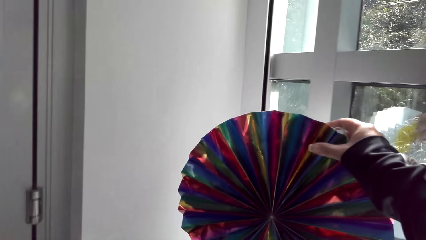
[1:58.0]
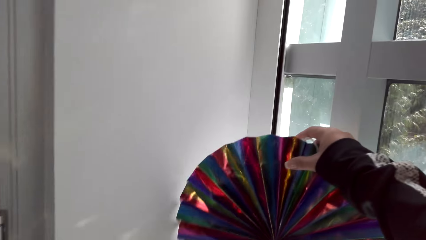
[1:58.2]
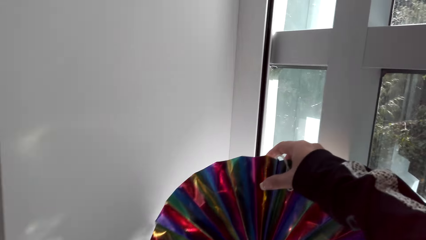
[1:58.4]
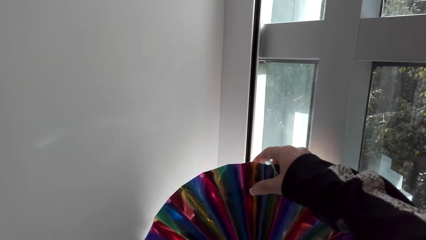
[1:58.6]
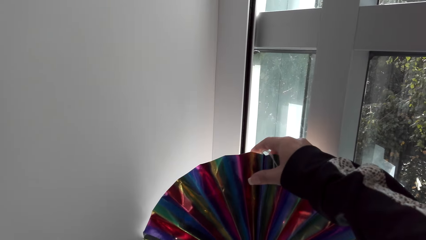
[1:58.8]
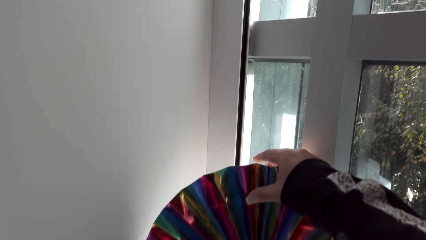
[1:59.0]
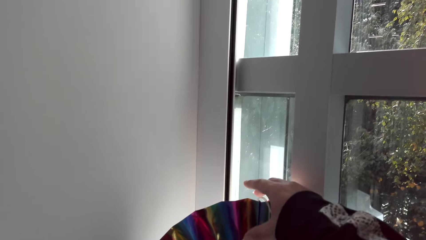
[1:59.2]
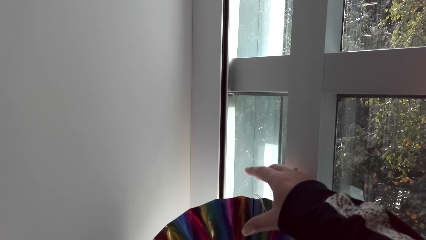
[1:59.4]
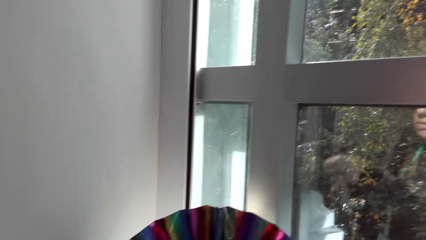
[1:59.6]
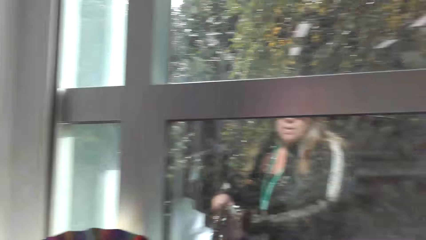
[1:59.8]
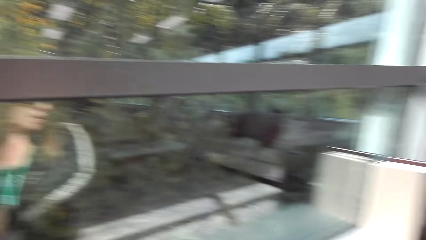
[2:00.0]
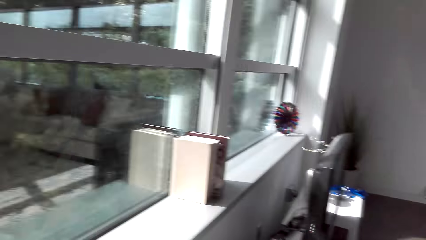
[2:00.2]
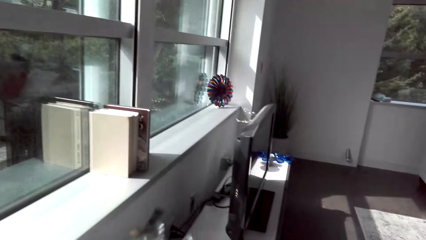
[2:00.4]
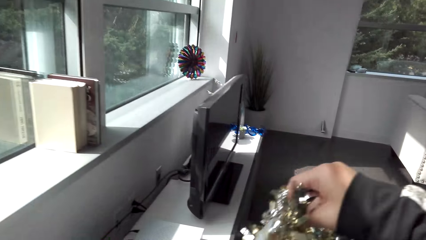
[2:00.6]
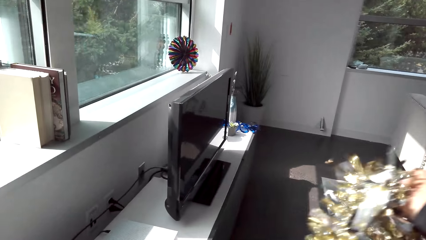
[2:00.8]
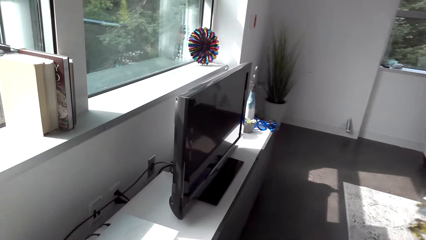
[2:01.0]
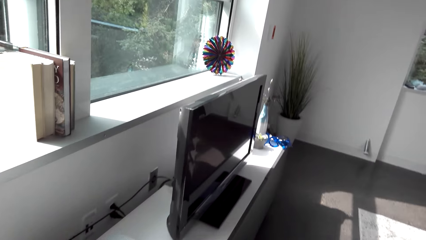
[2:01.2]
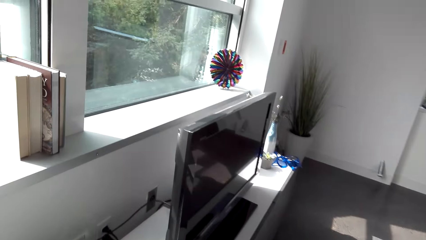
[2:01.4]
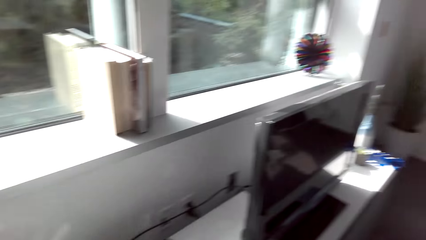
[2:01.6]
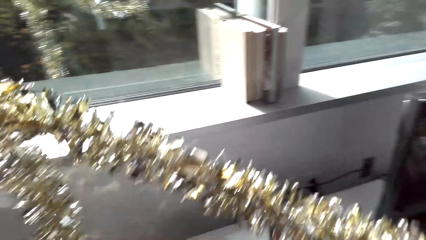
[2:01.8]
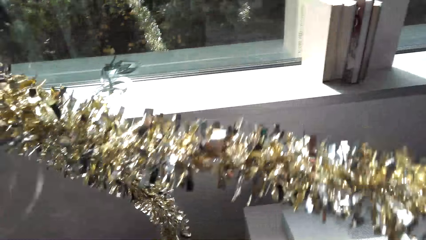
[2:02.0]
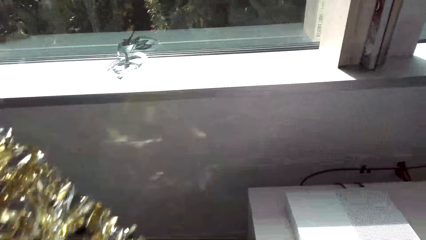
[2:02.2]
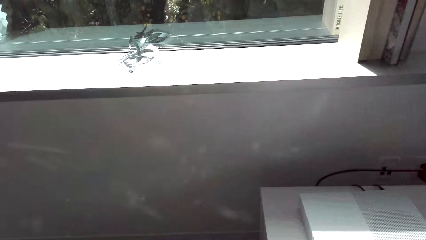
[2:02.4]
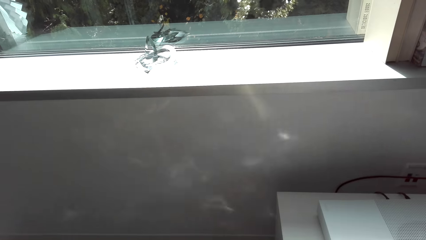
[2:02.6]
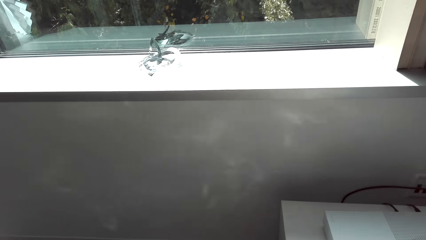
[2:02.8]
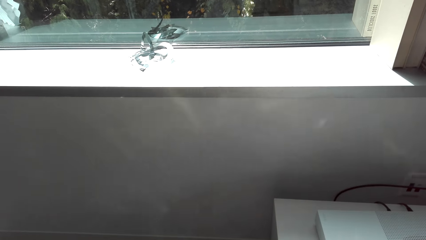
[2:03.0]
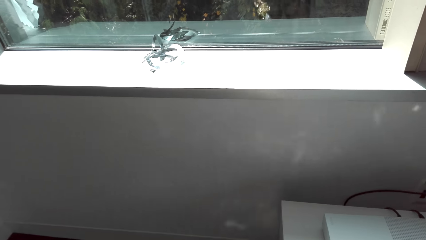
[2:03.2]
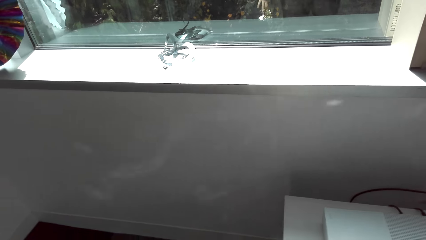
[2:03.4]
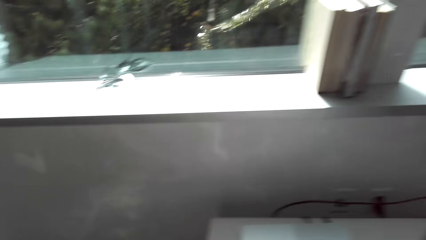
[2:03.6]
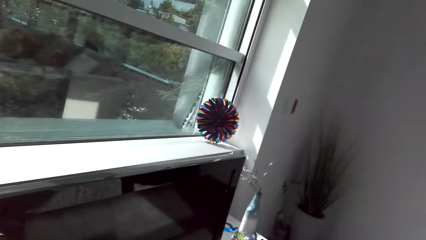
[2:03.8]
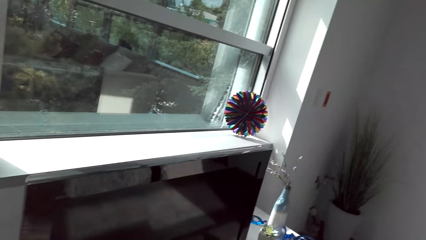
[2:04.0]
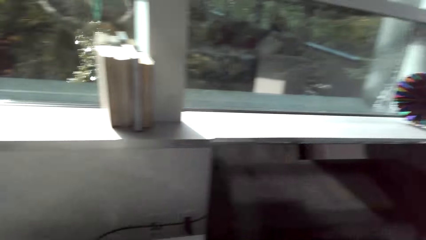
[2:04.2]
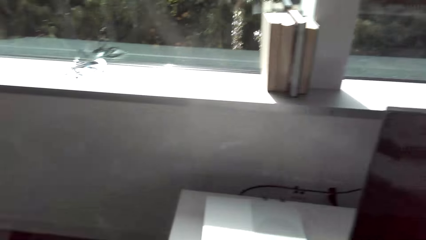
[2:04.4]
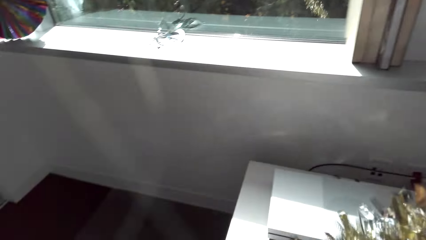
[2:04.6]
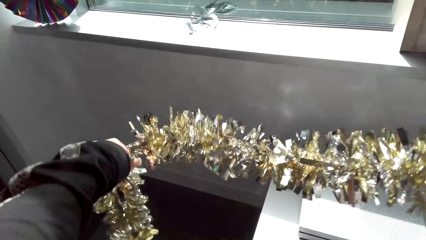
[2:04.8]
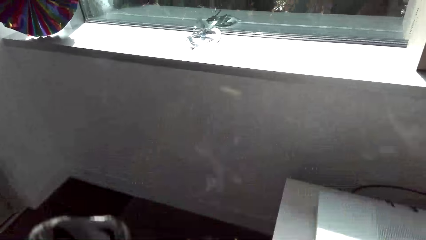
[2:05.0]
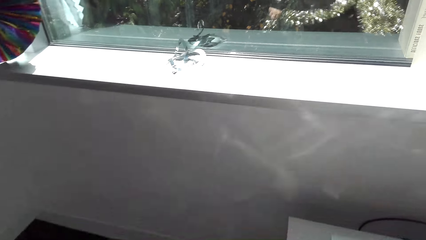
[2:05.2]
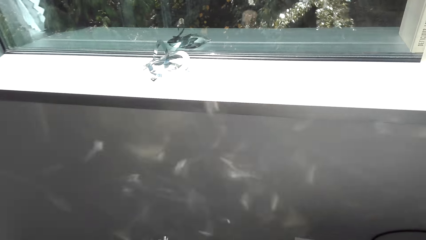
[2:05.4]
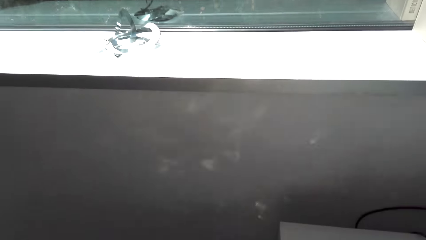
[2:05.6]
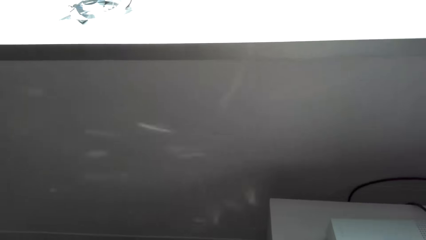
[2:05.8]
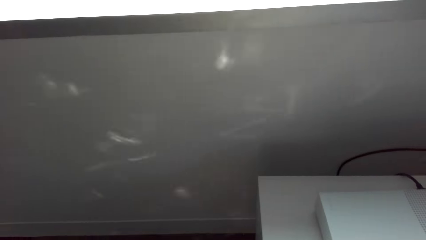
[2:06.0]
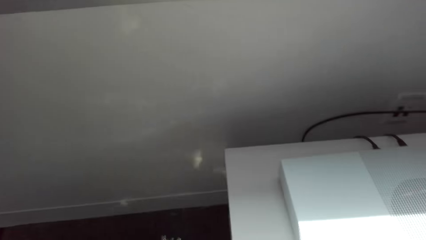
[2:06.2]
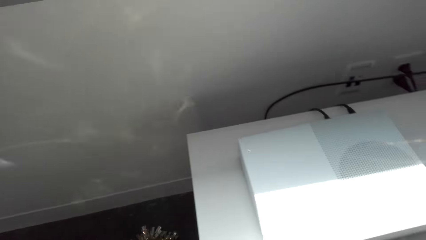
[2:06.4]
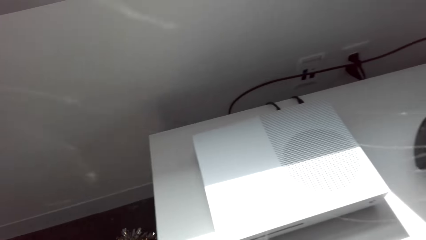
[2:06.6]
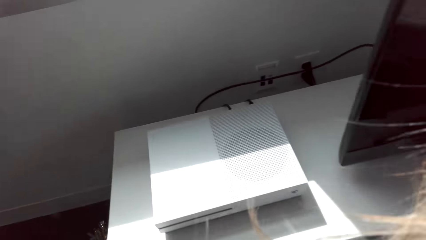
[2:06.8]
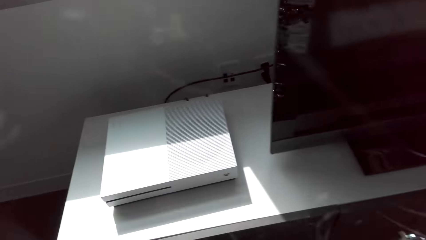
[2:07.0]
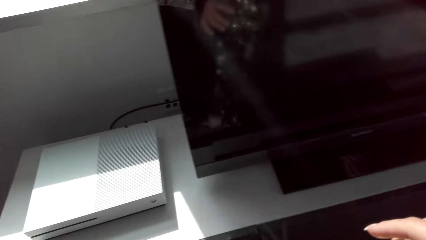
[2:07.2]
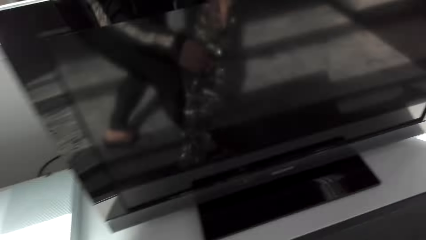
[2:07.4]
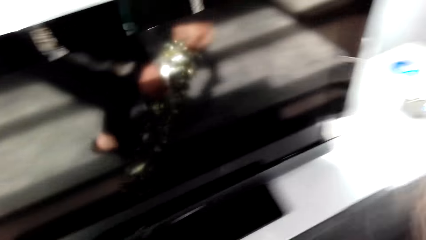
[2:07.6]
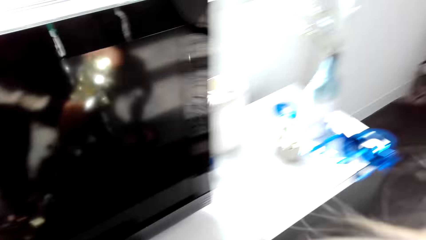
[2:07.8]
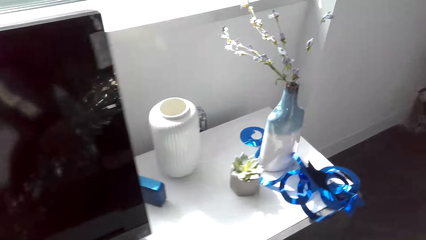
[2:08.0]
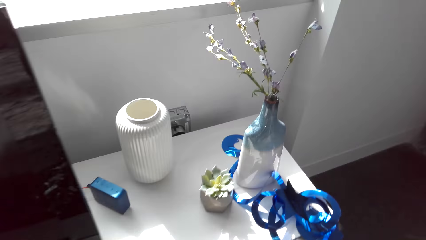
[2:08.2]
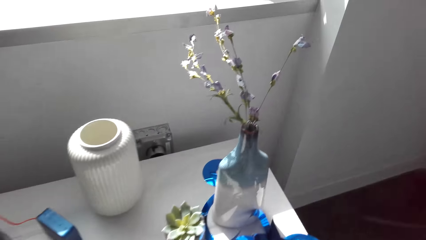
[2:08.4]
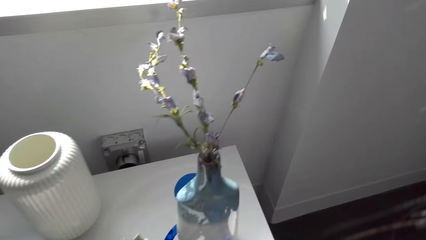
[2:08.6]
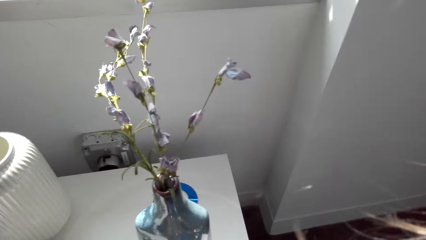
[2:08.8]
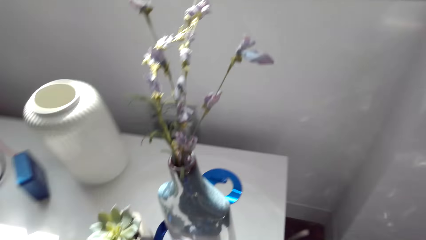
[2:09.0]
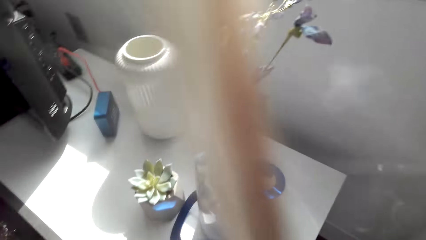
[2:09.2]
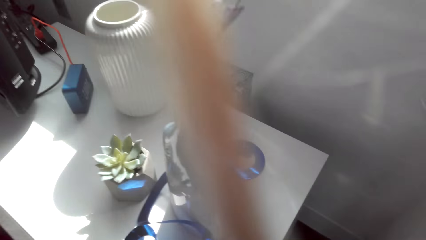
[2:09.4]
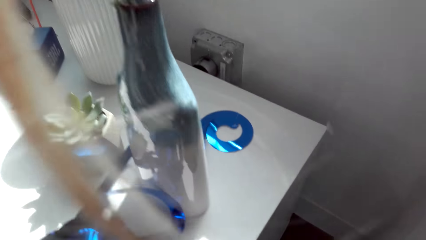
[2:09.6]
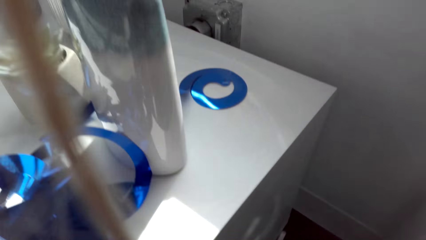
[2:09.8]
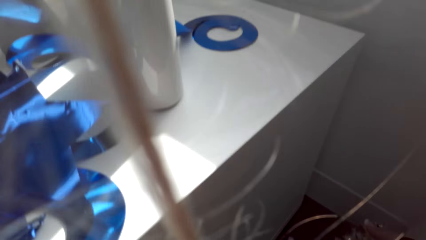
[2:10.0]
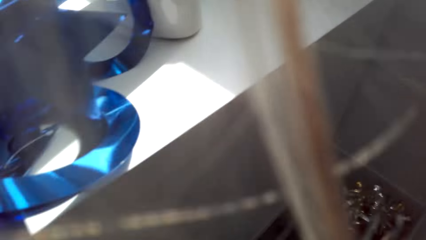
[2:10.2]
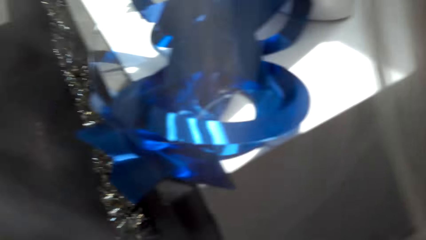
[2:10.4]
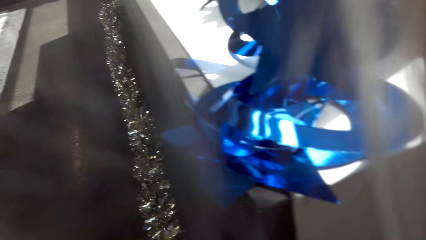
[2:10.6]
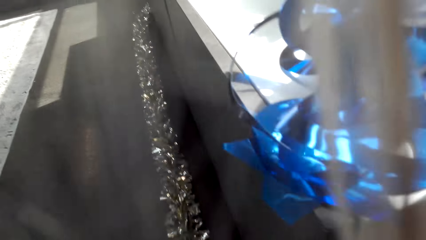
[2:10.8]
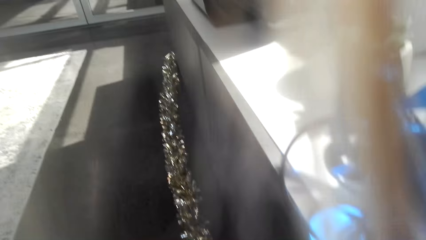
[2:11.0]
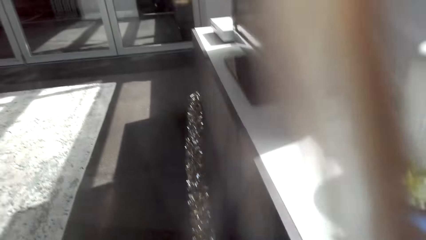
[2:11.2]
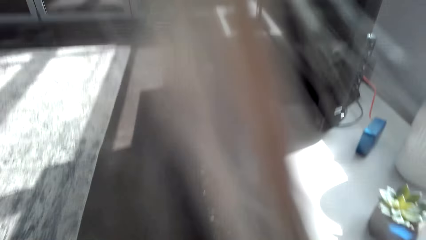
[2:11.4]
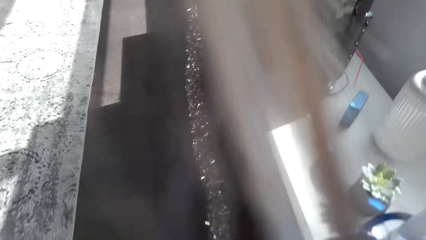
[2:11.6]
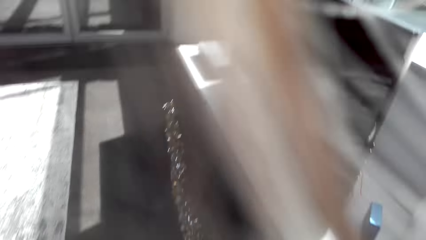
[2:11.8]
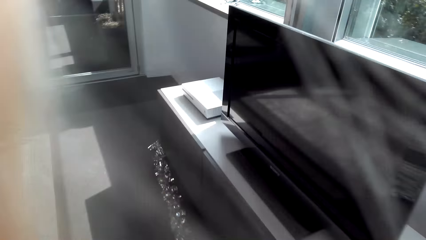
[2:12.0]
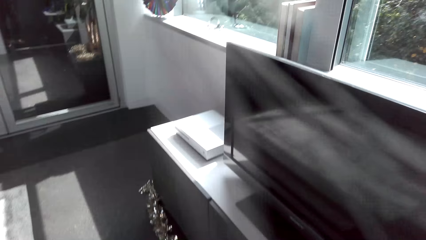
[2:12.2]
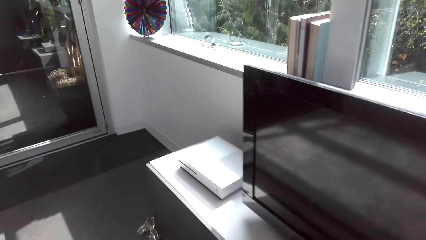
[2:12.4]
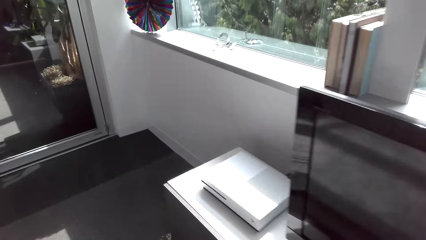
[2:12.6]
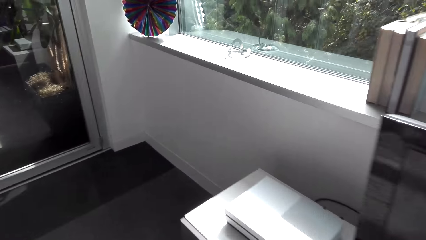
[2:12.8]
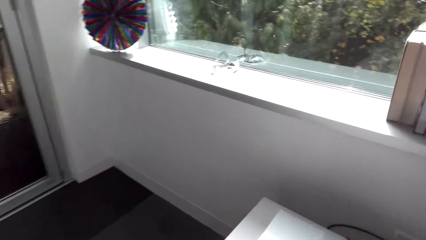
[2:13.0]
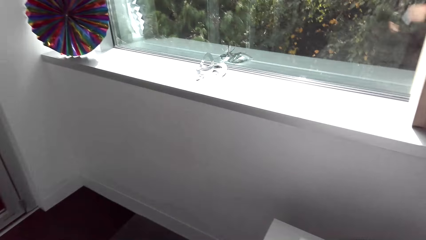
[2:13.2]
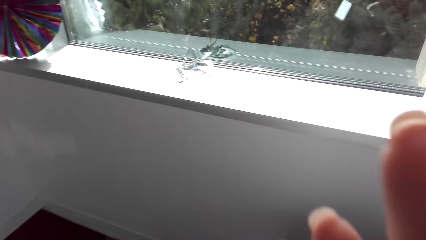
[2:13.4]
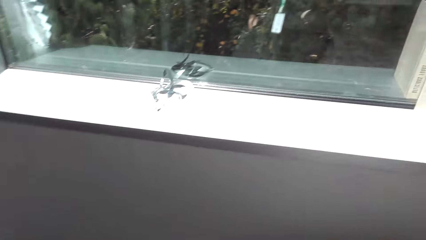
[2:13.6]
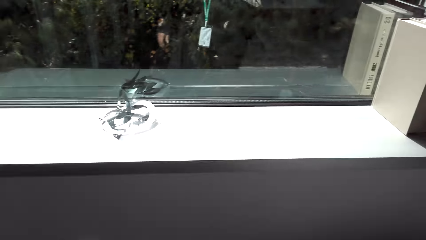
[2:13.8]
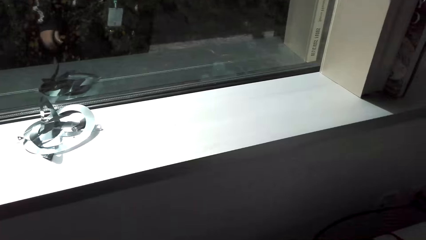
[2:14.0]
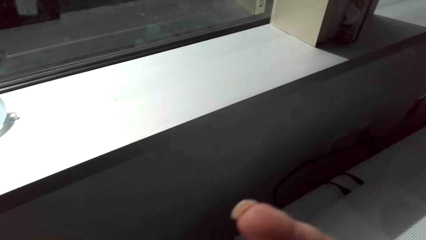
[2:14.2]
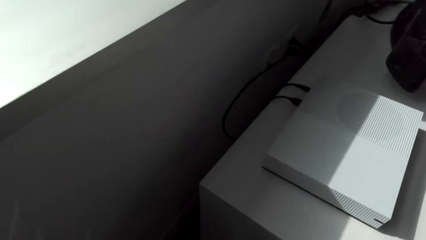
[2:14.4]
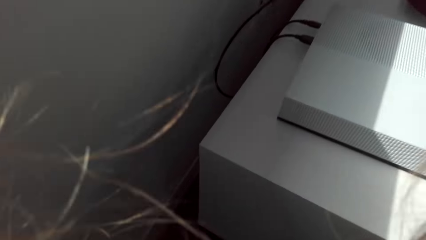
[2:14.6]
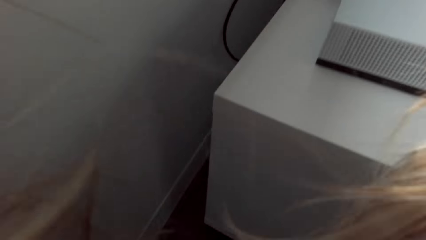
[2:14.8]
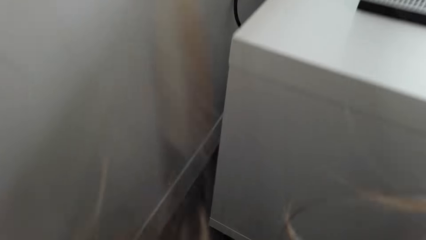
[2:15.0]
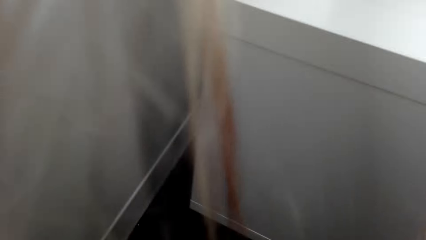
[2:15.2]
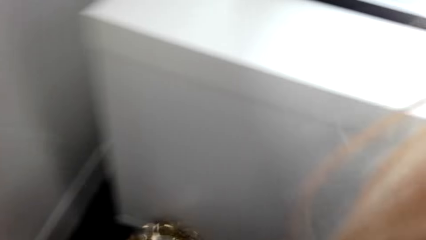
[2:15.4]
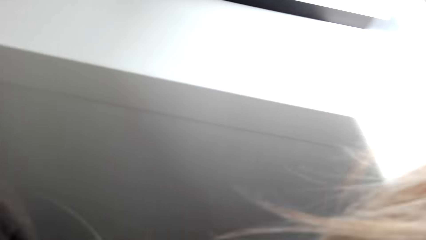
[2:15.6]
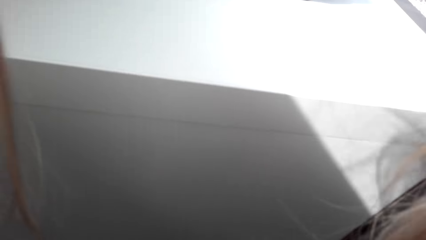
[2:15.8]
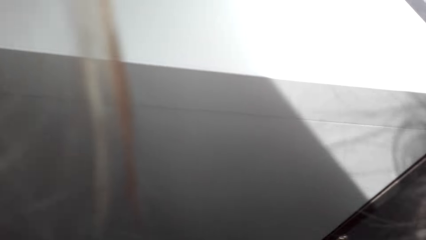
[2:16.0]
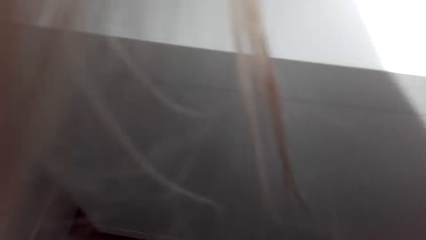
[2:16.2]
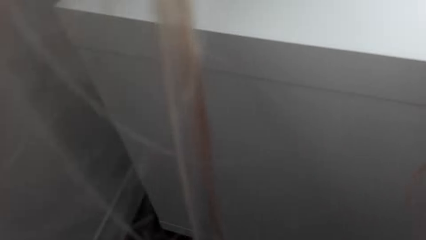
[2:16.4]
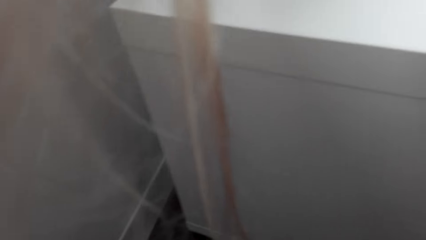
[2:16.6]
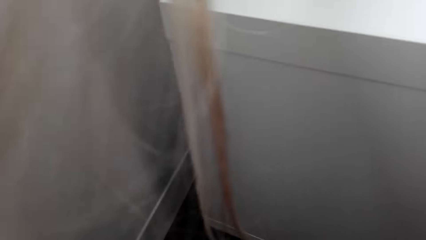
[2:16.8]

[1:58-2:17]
The camera wearer decorates the room with a glitter sheet. They place another decorating item on the window. They walk back.
